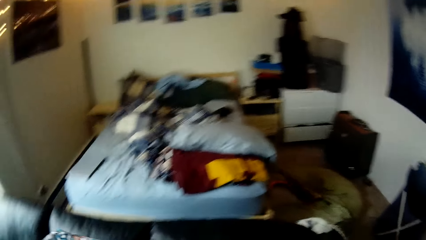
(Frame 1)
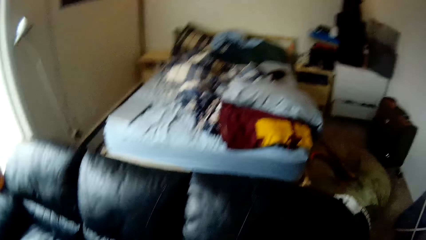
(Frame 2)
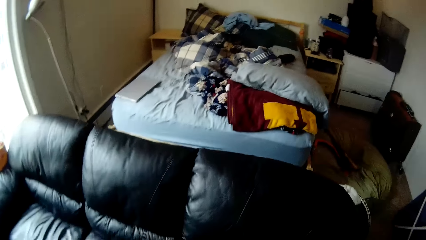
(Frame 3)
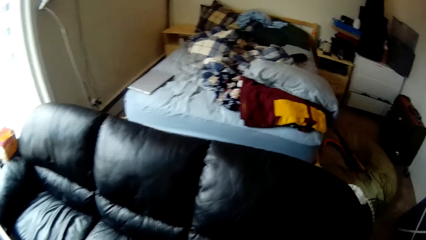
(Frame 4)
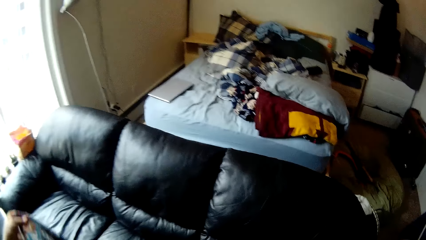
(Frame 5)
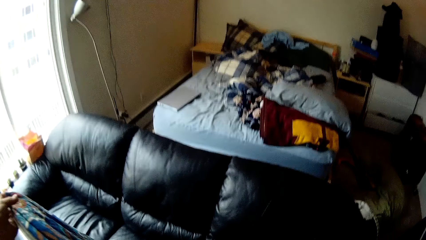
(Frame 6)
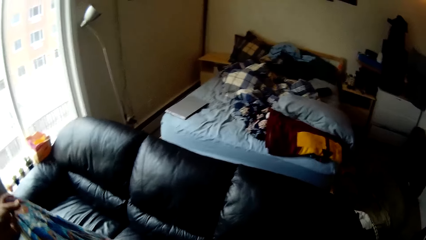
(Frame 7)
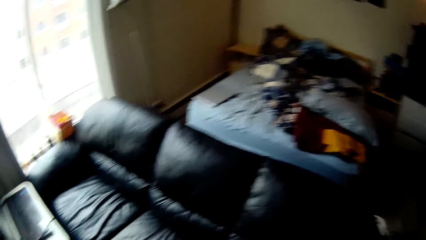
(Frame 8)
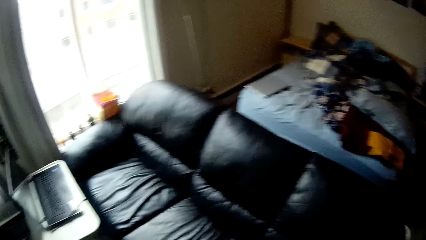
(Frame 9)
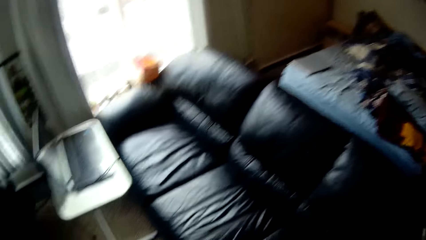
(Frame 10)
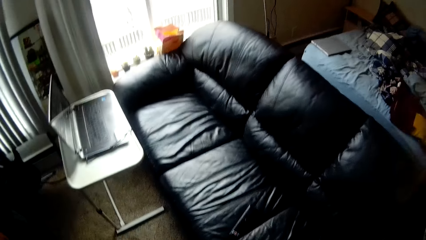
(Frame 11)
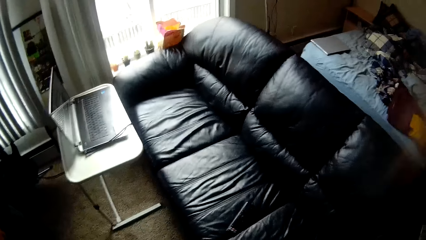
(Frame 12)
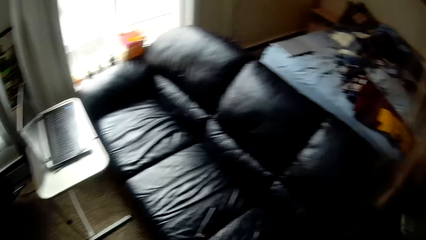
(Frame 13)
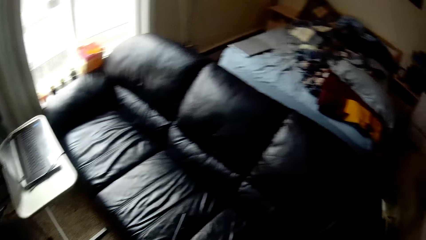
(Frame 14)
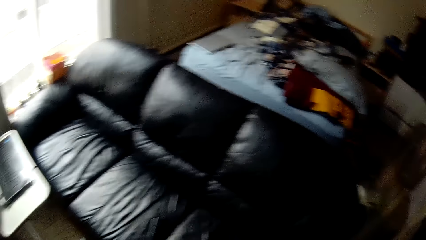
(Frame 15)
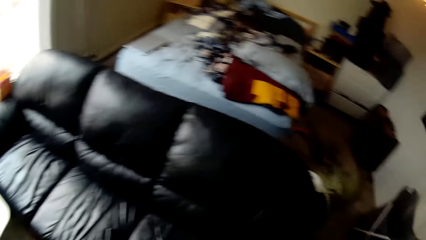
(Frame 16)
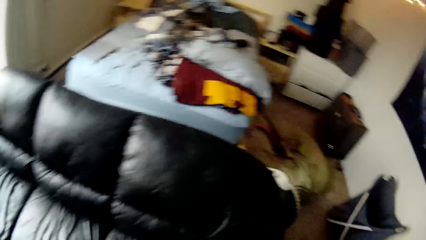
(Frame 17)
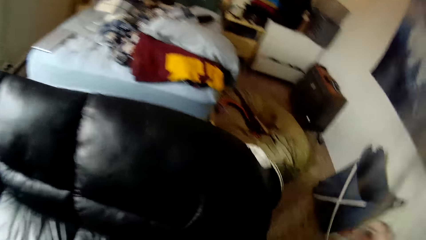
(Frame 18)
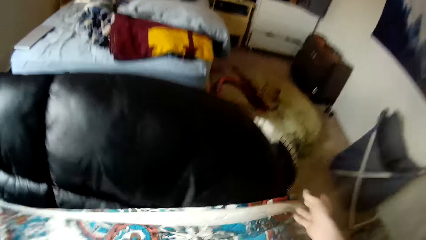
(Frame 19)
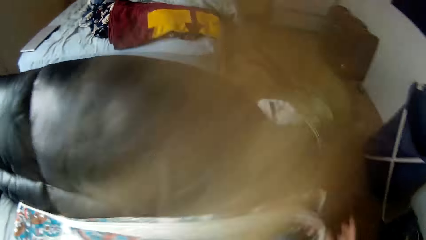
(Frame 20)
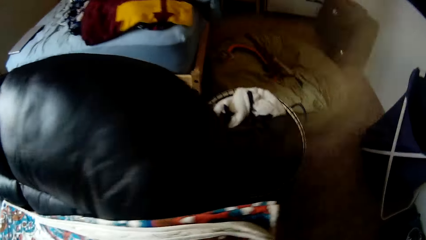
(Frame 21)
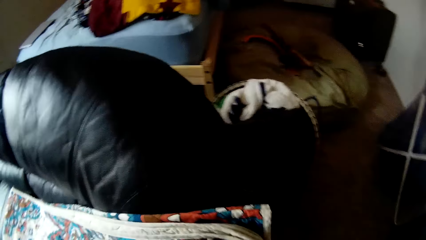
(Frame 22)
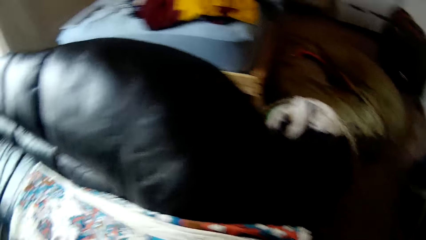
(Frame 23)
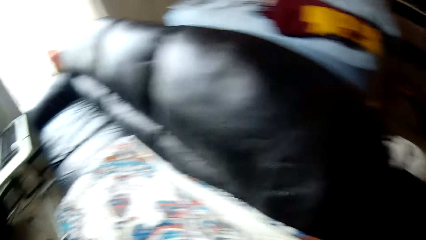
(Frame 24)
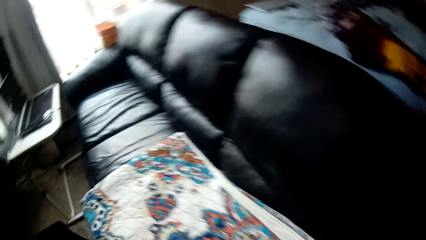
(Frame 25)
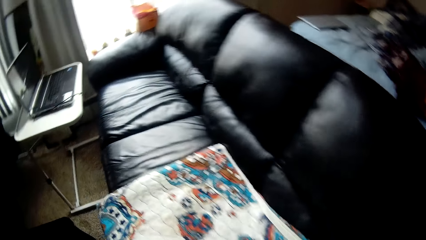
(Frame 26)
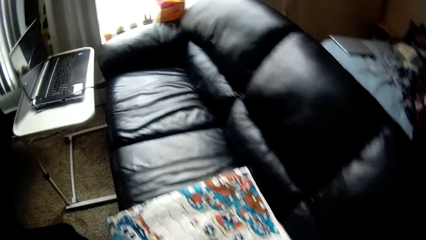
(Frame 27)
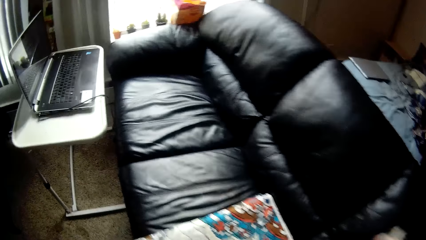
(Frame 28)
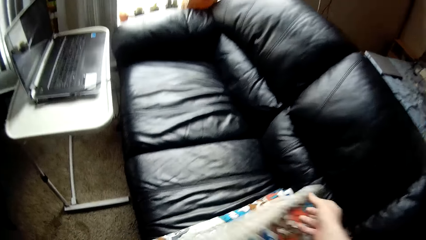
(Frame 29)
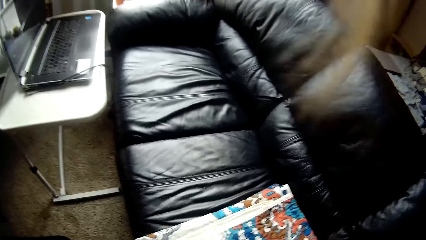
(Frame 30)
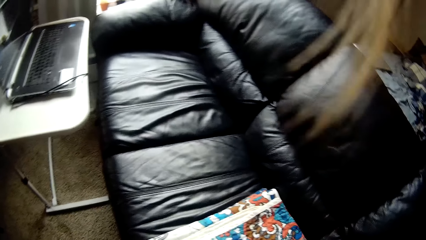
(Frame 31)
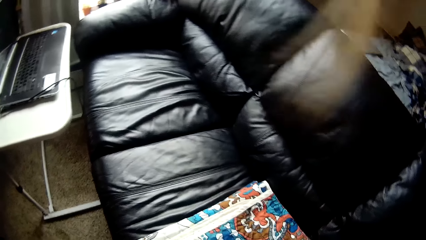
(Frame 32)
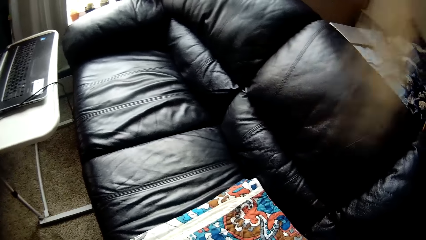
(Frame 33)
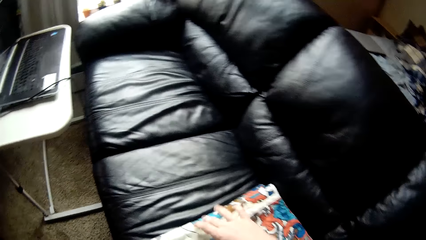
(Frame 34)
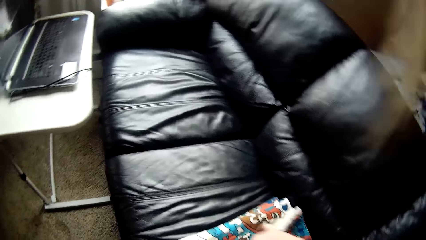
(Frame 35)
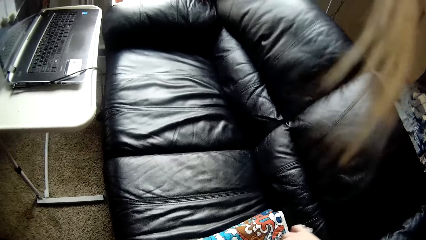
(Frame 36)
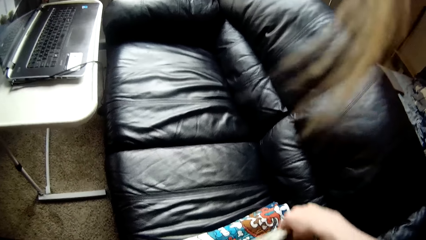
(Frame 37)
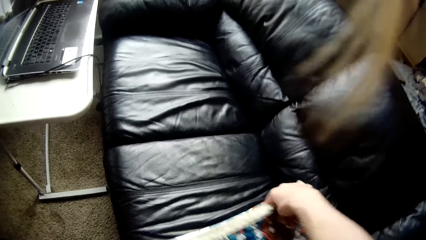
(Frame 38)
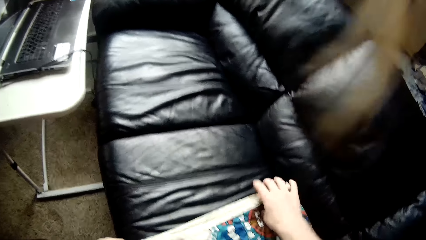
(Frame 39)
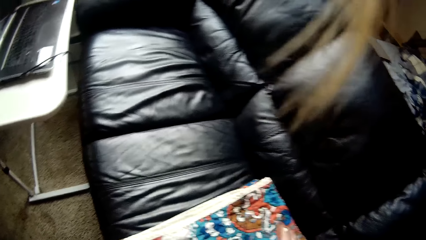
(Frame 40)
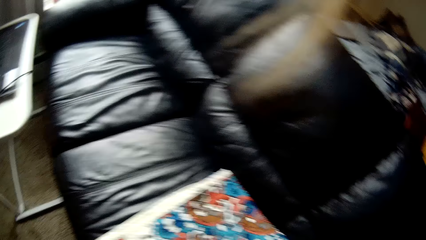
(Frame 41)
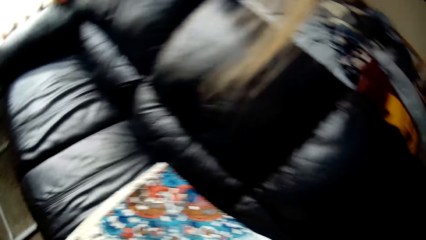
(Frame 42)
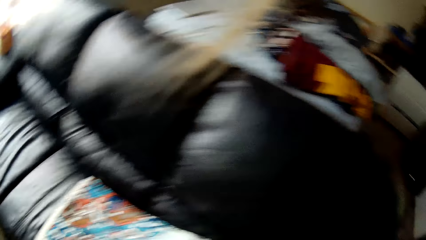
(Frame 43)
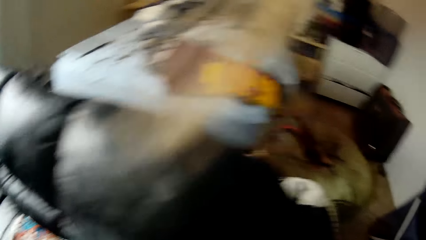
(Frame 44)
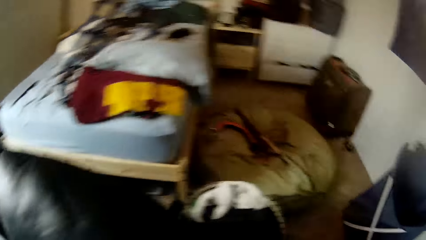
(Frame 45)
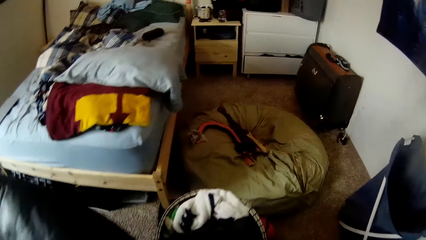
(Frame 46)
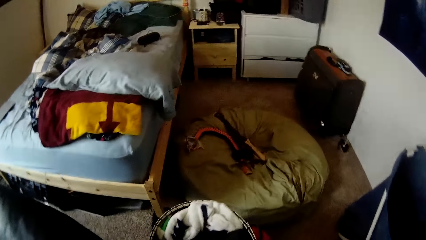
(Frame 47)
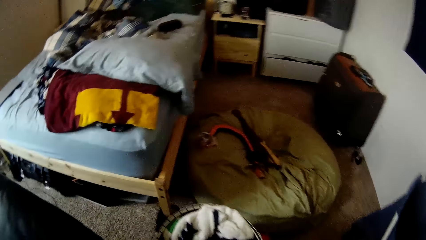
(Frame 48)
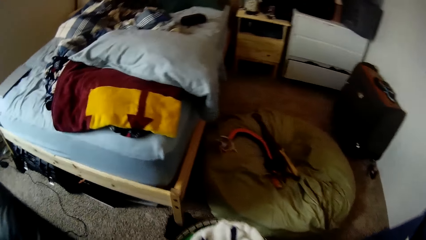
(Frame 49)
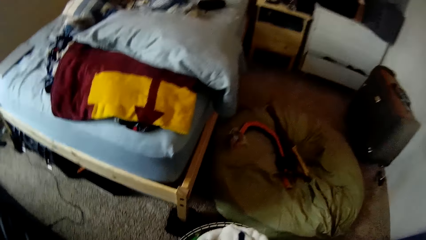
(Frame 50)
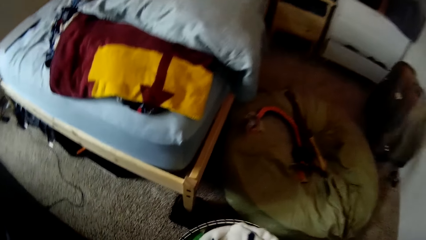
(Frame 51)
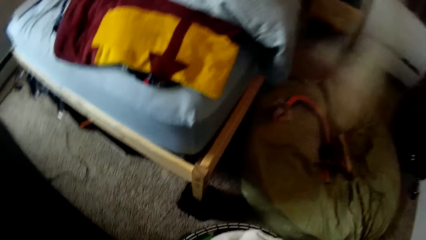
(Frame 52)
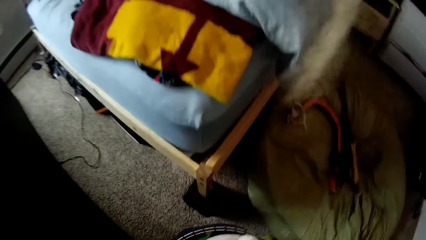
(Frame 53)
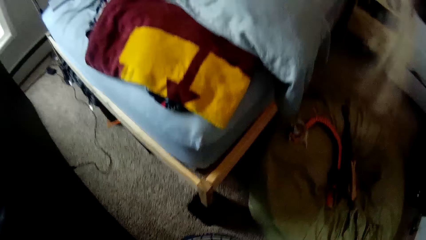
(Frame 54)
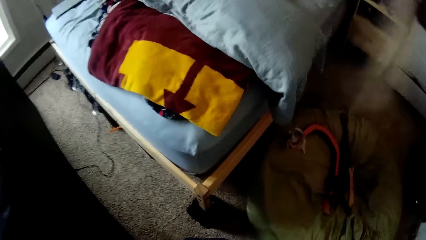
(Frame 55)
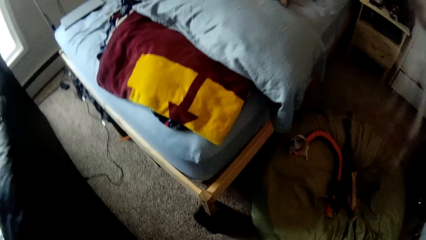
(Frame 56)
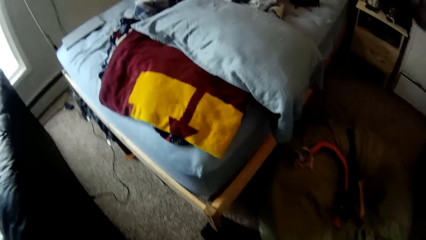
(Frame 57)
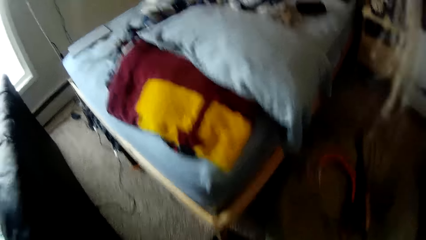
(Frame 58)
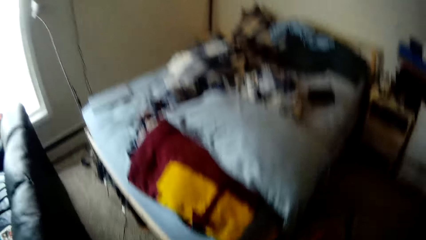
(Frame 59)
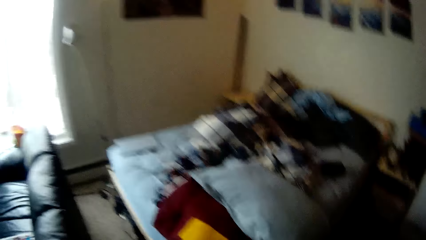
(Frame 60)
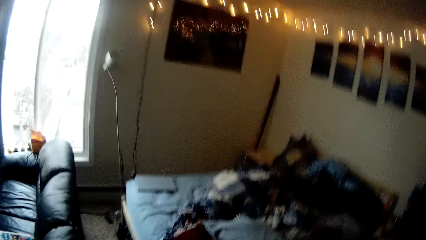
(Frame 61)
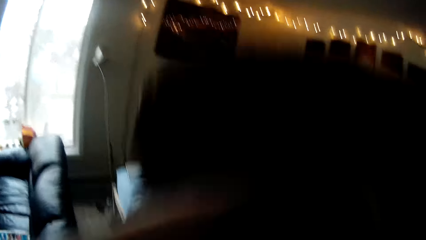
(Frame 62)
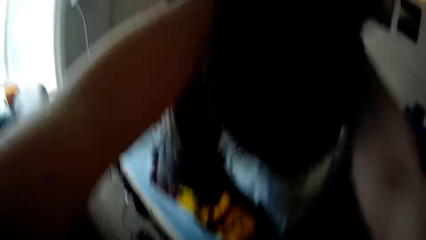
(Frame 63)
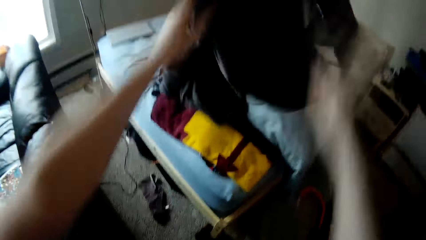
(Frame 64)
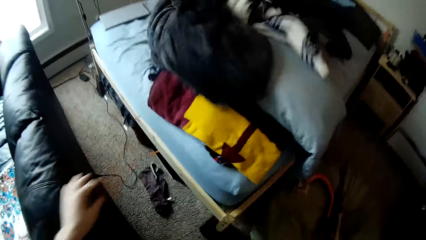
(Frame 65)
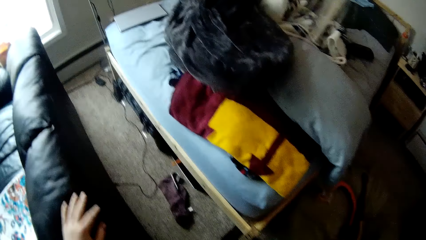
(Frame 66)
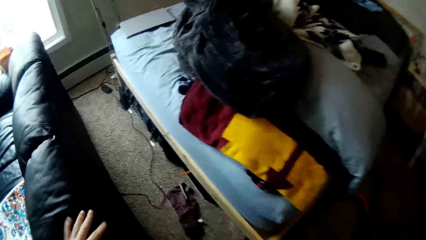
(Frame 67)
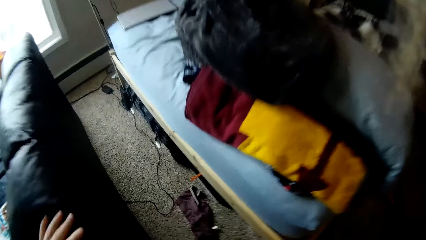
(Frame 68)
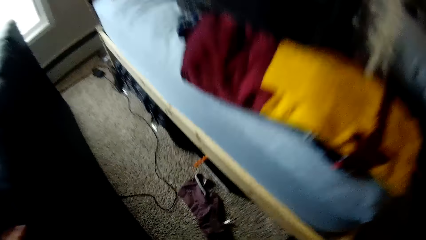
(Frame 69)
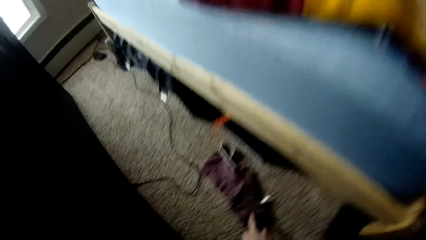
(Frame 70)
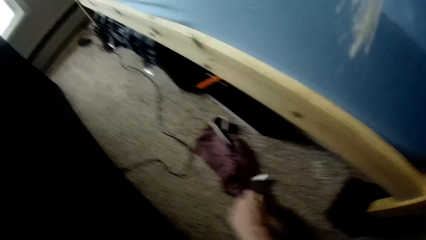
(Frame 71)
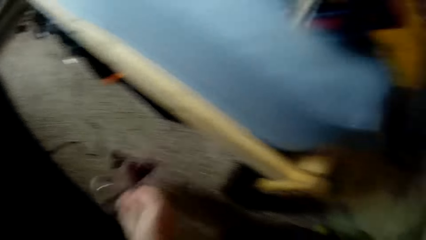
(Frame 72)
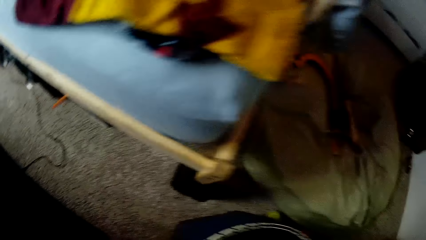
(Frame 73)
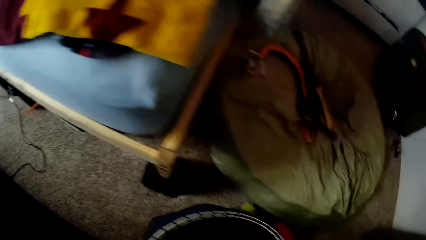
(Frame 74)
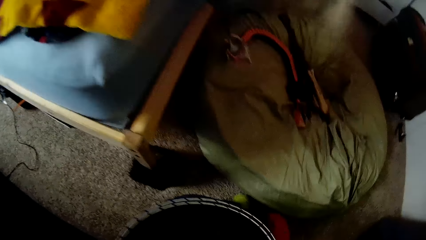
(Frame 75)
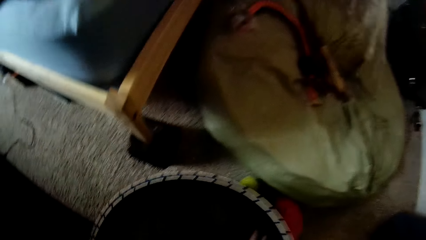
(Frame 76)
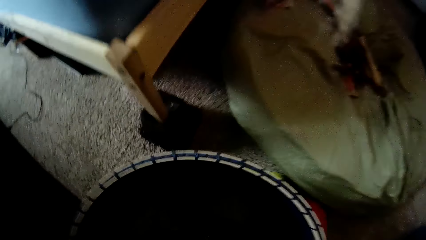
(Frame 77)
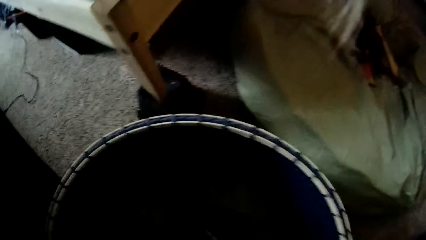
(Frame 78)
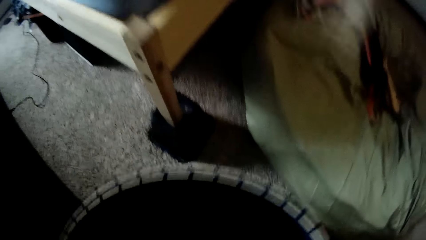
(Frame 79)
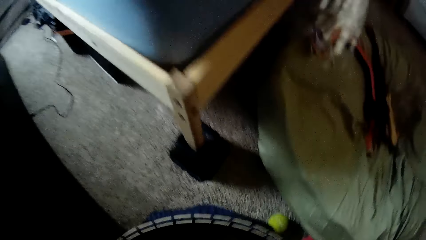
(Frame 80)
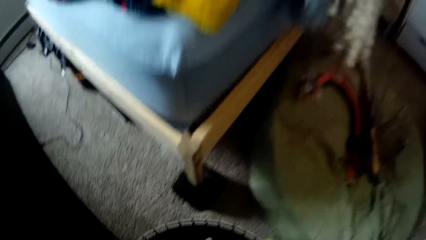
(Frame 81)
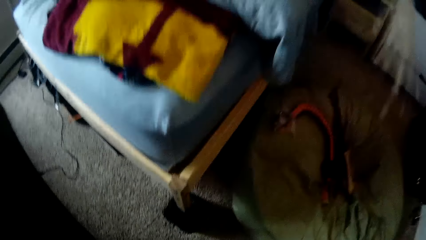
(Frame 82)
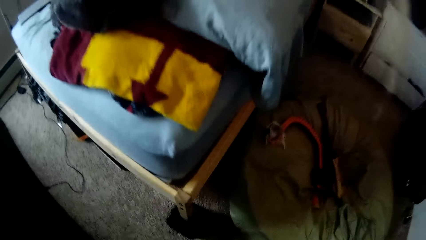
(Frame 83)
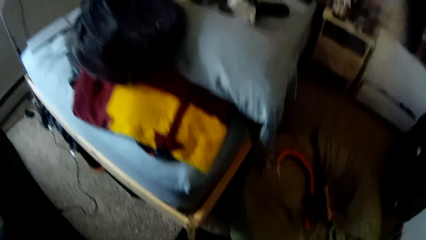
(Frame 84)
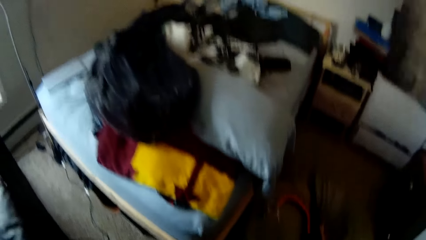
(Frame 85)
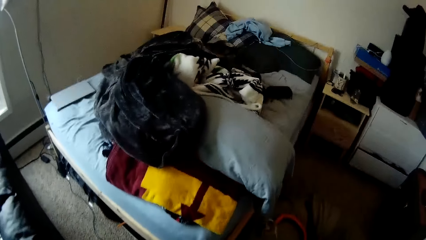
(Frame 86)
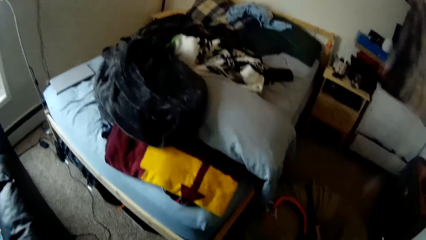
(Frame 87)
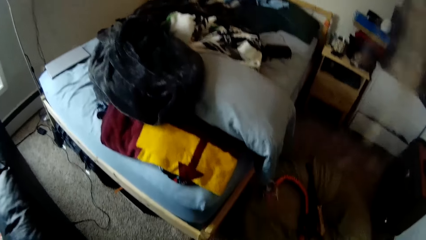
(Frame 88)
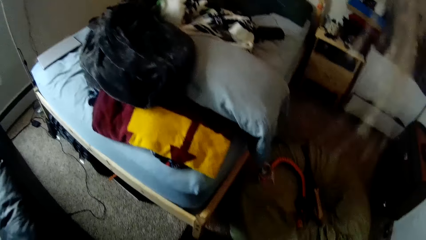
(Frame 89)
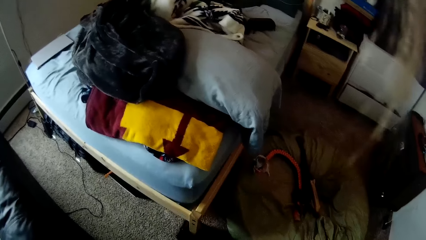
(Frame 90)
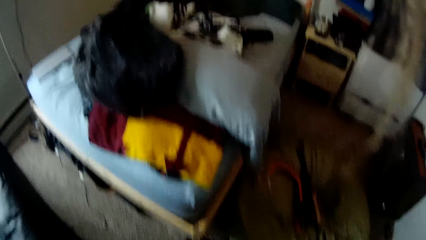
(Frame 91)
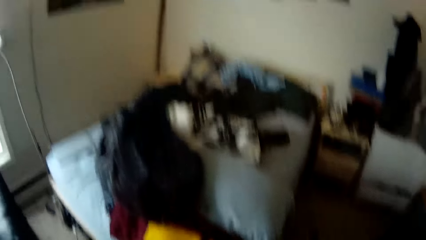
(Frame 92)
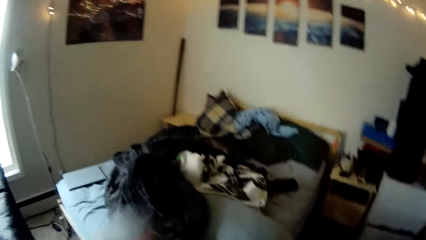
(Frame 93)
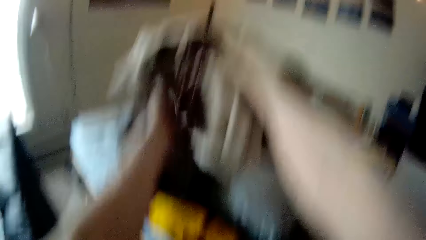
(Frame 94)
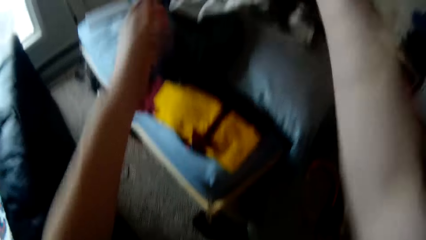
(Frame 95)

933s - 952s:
The camera wearer adjusts a piece of cloth on a seat. They look around a room. They spread the piece of cloth on the seat. They fold the piece of cloth on the seat. They look around the room. They take out clothes from a bucket on the floor to a bed with both hands. They drop a bag on the bed. They pick up a cloth from the floor. They drop the cloth in a laundry basket. They look around the room.
